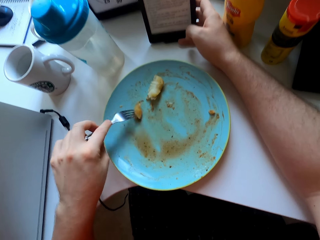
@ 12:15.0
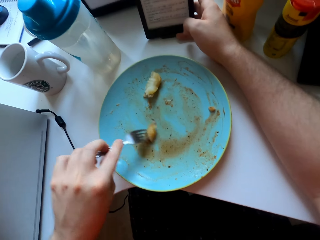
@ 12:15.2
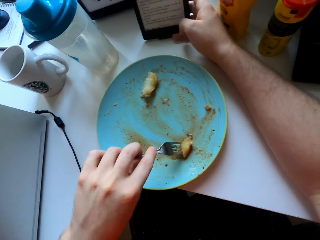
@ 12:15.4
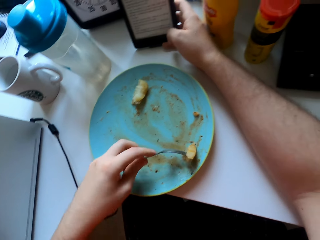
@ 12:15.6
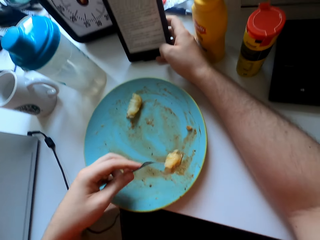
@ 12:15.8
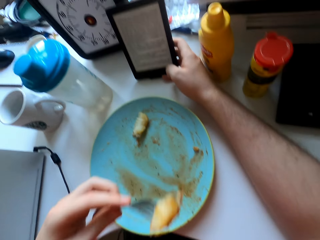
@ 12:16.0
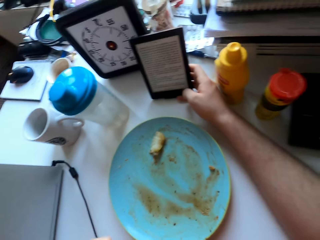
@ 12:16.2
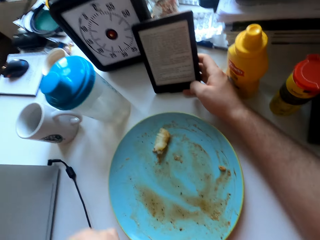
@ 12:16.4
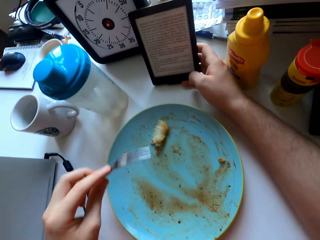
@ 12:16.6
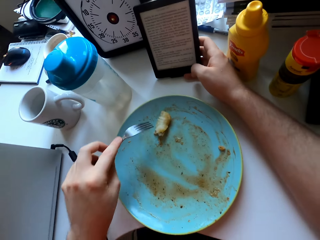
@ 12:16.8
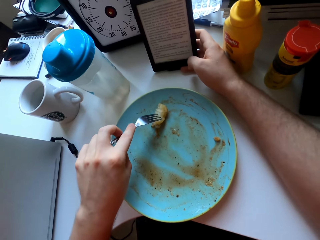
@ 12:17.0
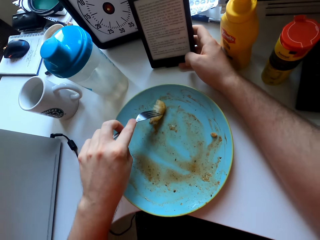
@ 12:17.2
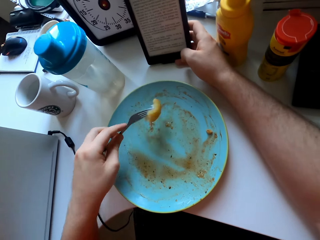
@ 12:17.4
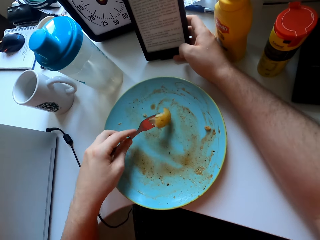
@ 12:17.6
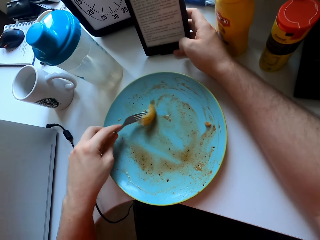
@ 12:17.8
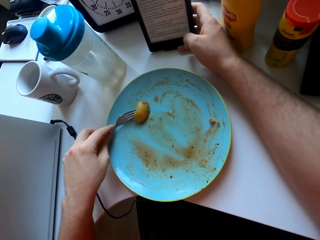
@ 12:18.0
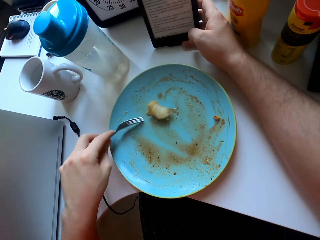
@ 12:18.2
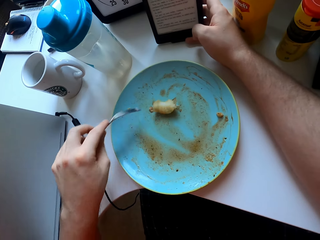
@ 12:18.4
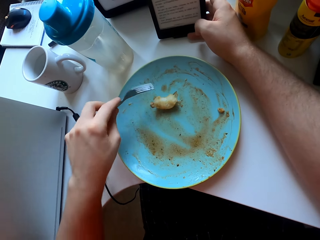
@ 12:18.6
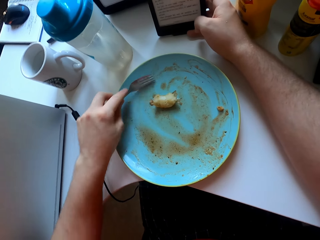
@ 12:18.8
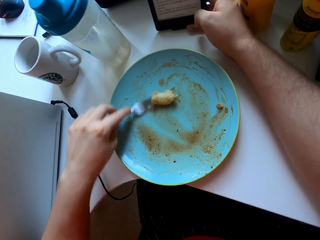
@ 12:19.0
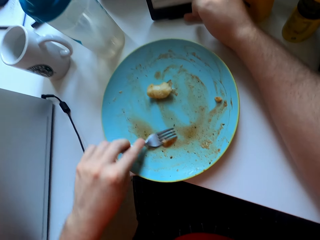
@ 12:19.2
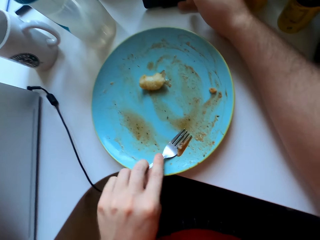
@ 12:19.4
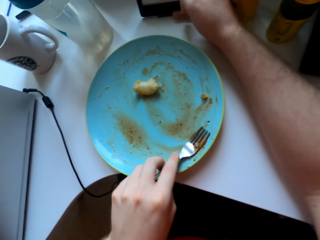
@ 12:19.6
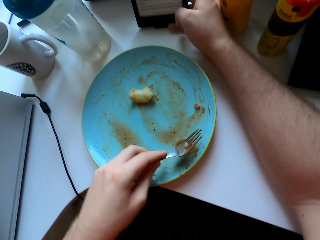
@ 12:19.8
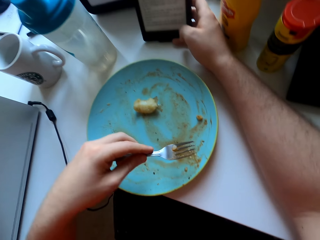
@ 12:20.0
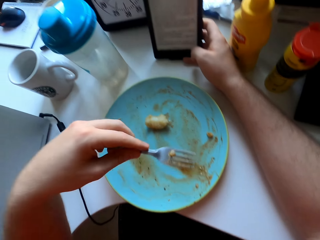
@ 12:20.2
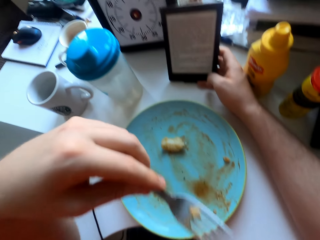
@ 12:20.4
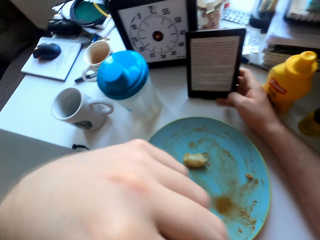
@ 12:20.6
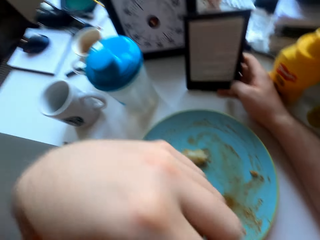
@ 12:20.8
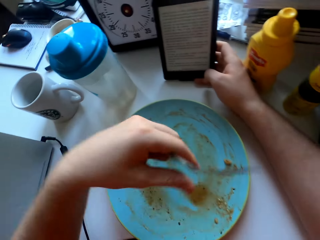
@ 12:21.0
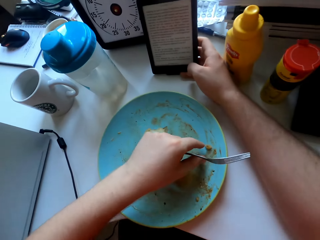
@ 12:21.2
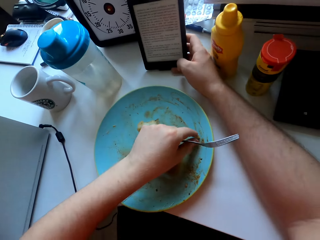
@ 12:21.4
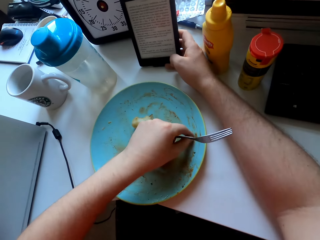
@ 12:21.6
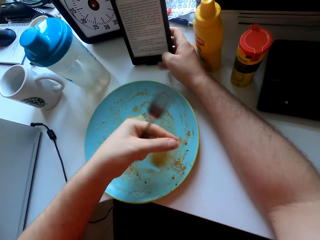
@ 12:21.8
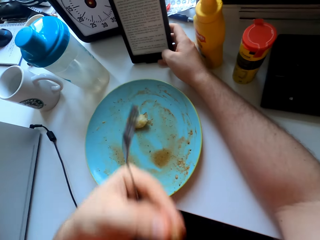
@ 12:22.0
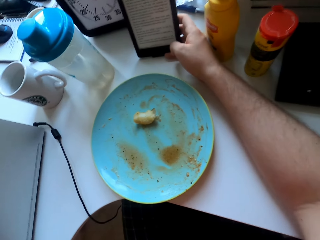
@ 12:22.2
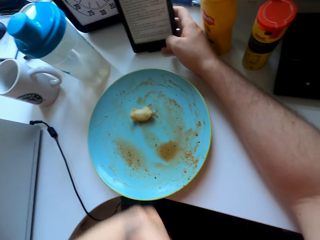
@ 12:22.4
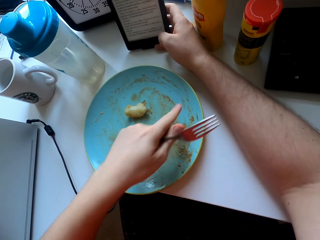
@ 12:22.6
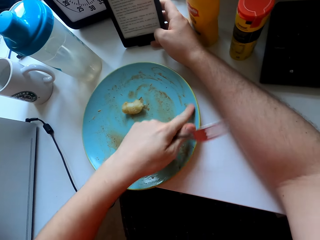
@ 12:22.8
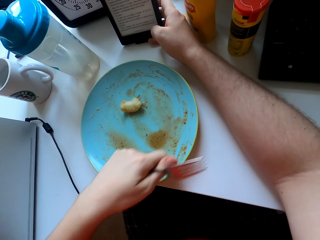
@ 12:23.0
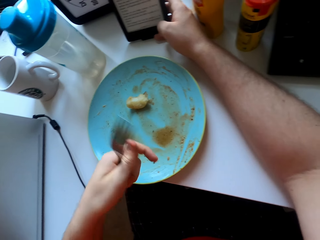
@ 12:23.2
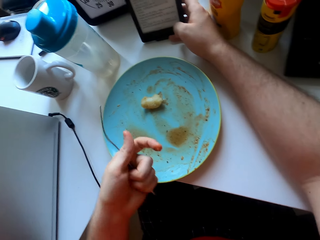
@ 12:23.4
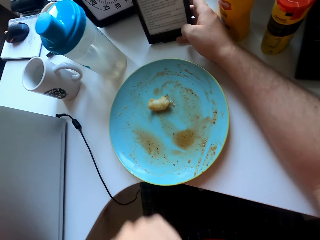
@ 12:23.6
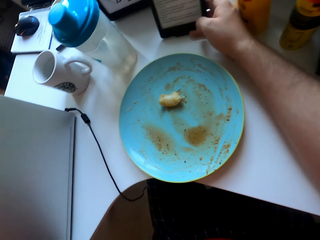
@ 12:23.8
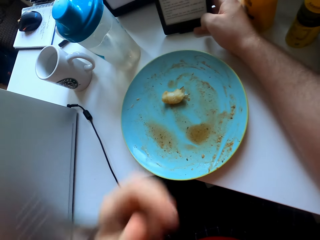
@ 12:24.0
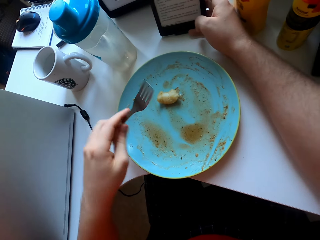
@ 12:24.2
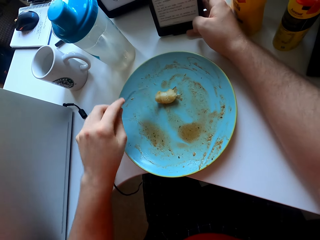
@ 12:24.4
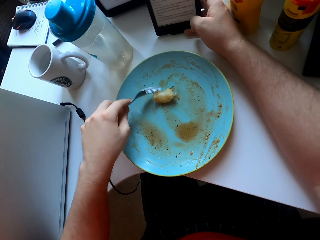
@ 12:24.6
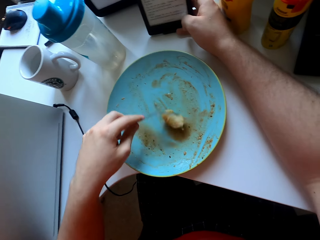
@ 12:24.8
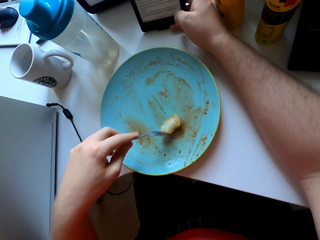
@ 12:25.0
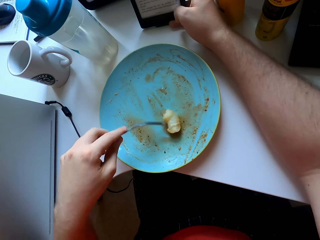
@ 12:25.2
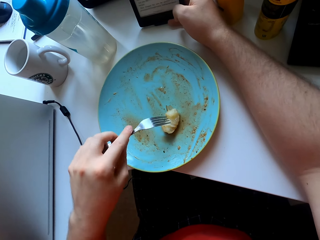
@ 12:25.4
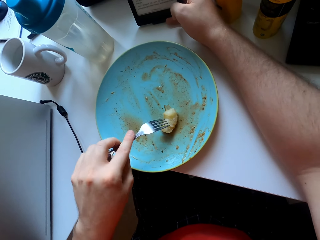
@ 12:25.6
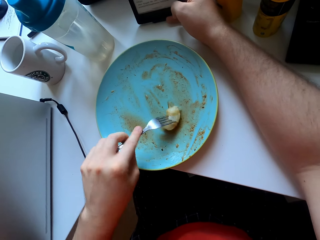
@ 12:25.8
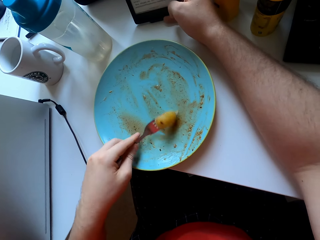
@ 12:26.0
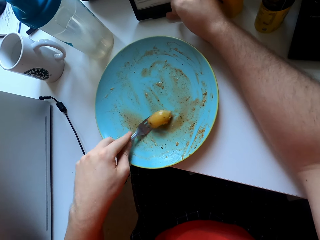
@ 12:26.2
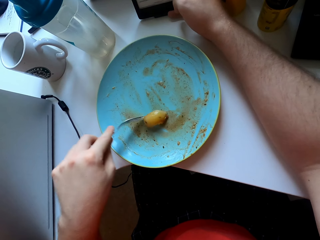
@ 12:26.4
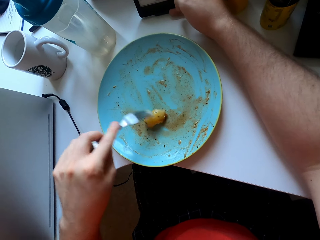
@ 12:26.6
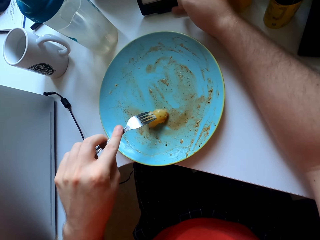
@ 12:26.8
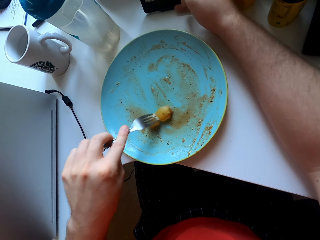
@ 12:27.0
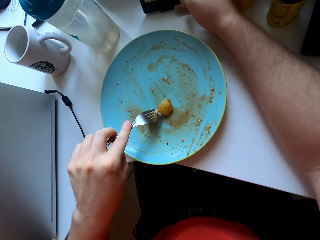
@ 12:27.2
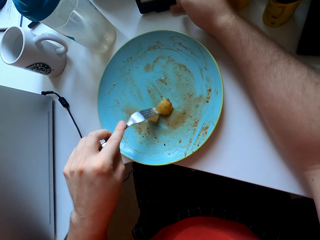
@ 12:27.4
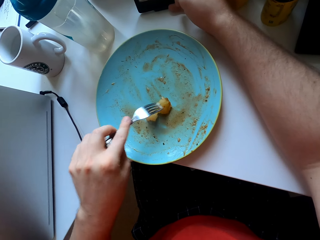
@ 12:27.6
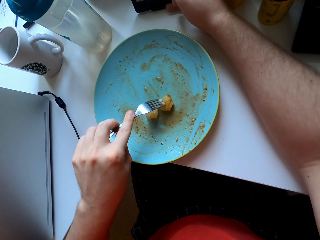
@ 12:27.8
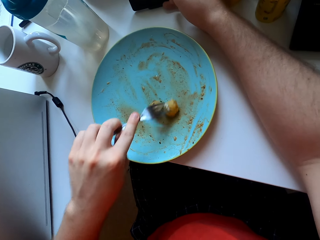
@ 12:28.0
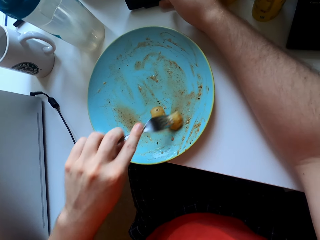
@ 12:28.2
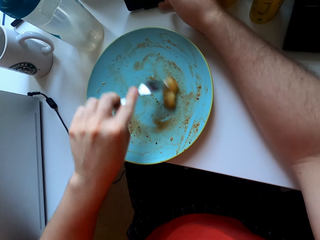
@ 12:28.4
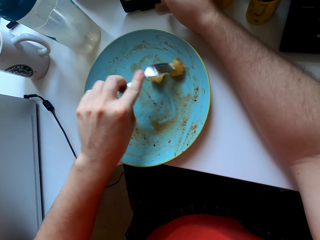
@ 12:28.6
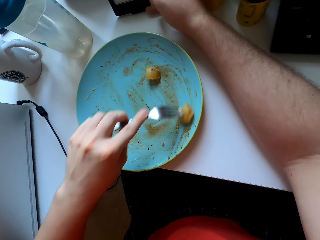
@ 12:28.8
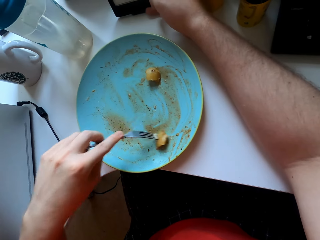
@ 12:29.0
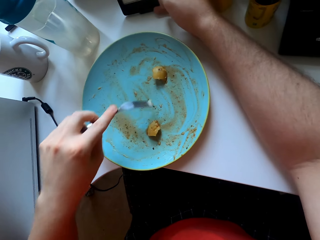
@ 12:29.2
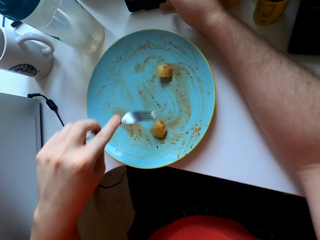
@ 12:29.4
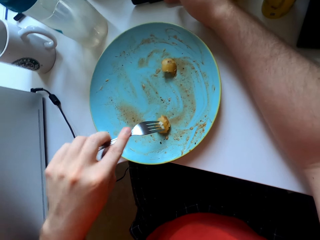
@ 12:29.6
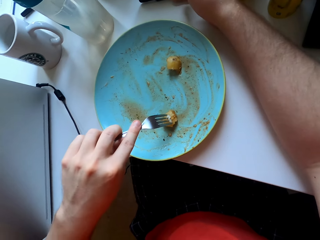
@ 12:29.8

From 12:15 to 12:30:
The camera wearer picks up a potato with a fork. They eat the potato. They pick up another potato with the fork. They scoop soup with the fork. They eat soup. They pick up a potato from the plate. They eat the potato. They rub a finger on the plate. They lick the finger. They pick up a potato with the fork. They eat the potato.
